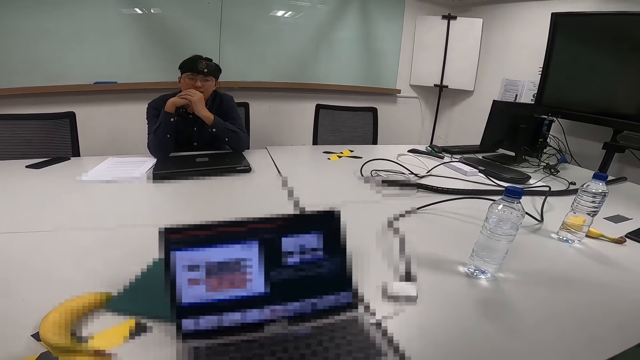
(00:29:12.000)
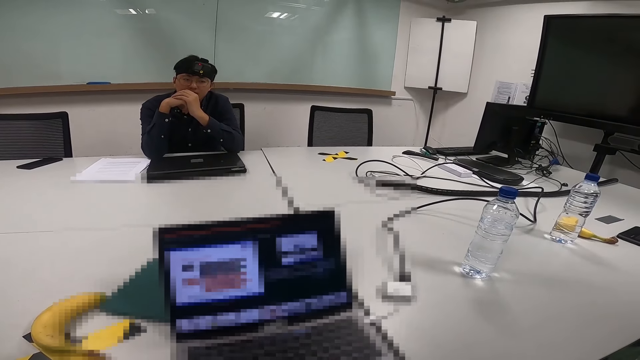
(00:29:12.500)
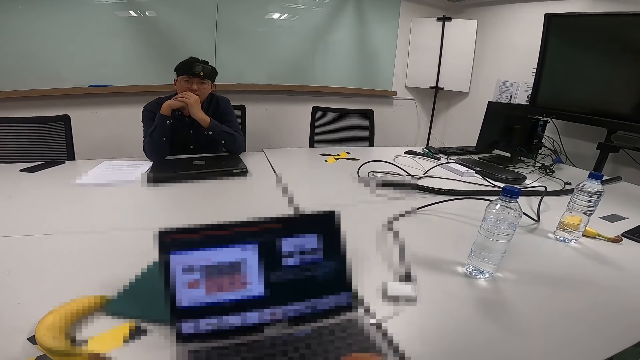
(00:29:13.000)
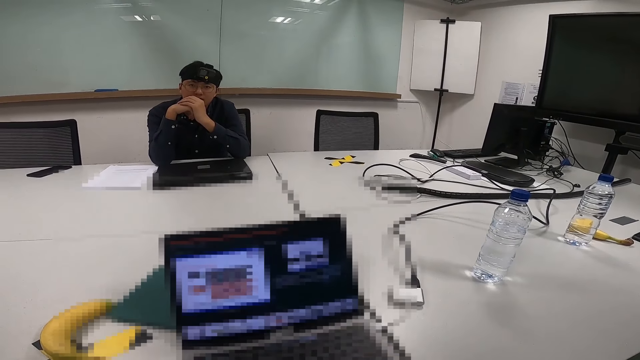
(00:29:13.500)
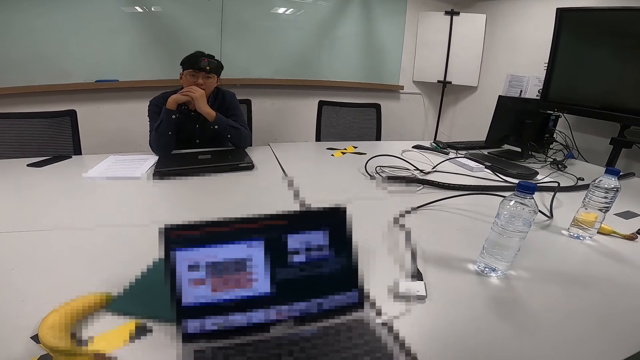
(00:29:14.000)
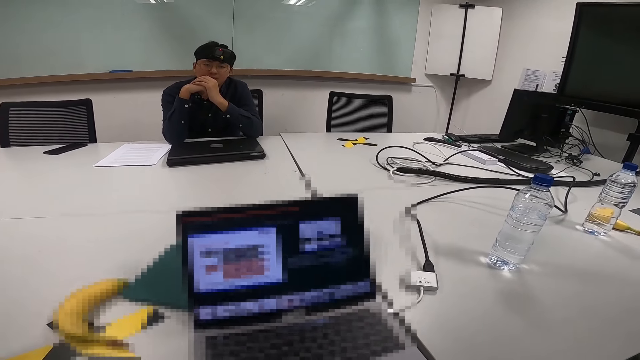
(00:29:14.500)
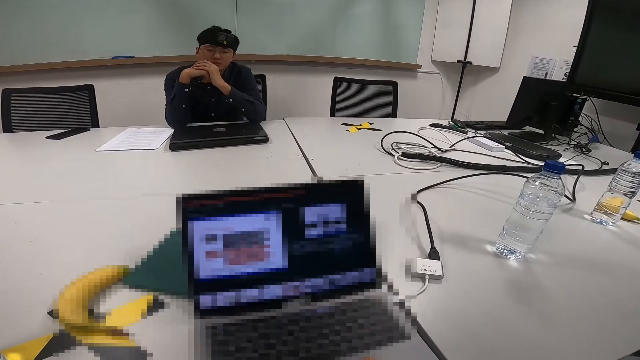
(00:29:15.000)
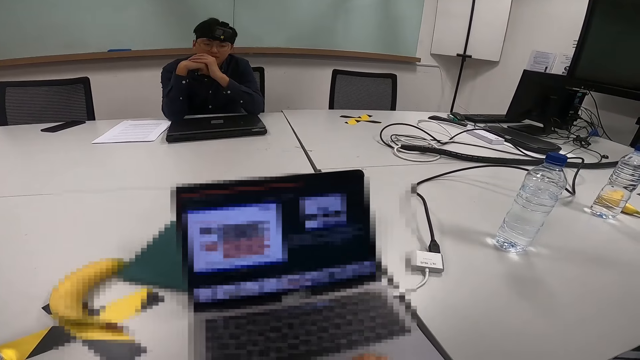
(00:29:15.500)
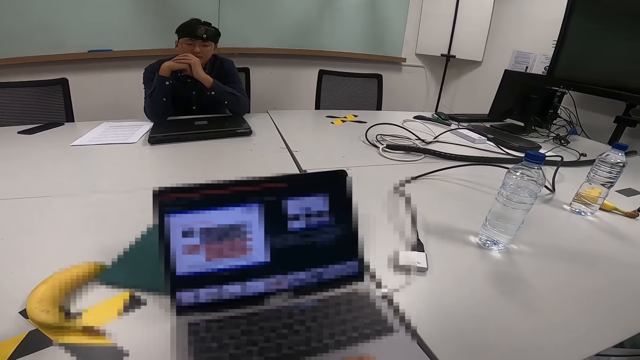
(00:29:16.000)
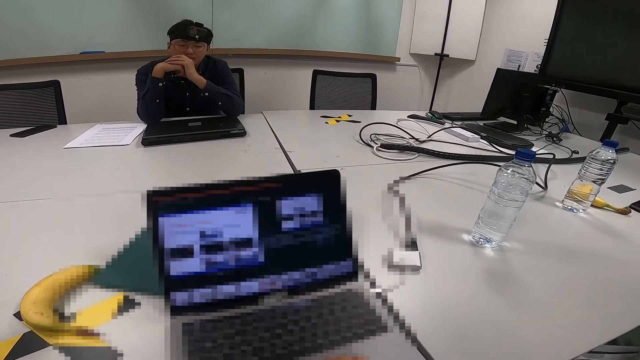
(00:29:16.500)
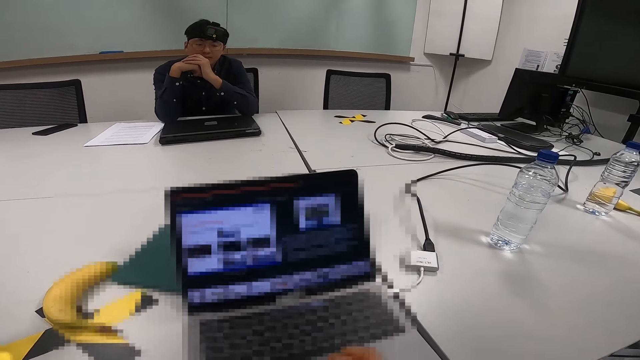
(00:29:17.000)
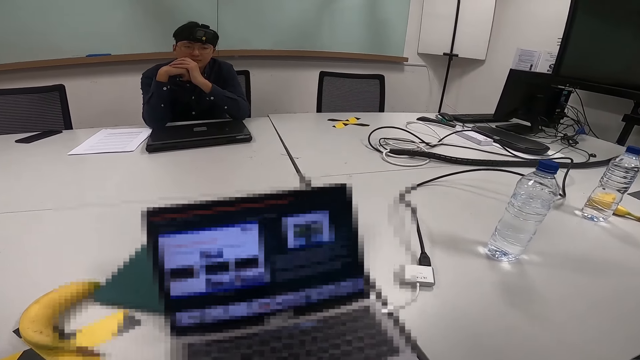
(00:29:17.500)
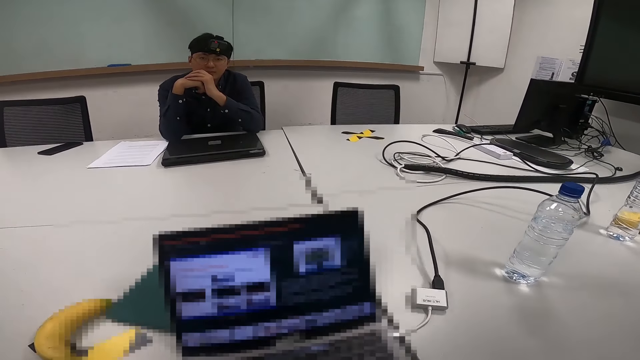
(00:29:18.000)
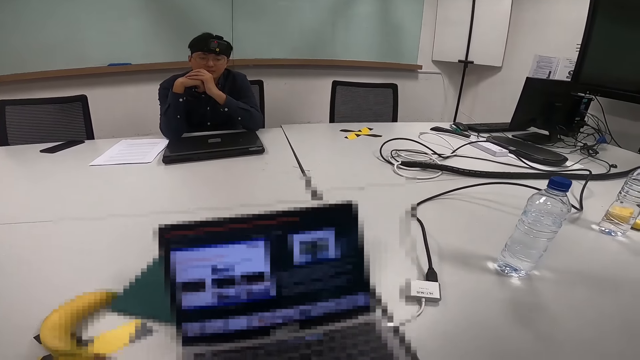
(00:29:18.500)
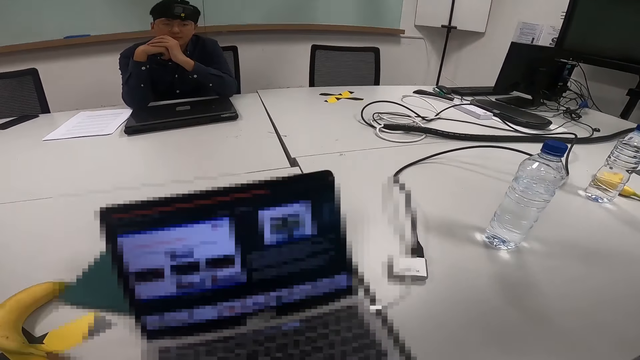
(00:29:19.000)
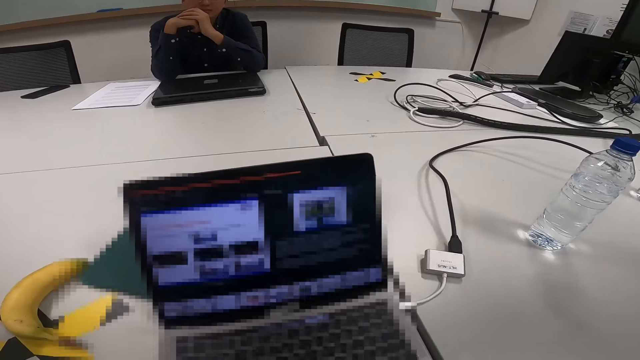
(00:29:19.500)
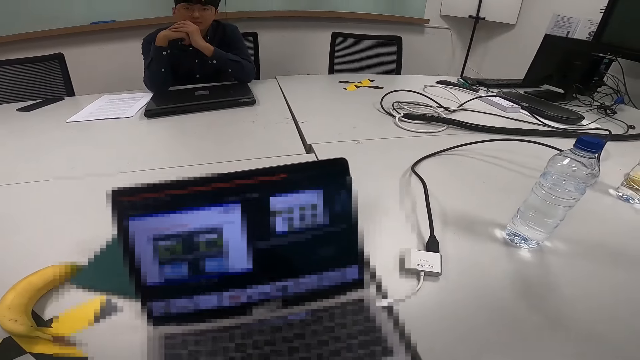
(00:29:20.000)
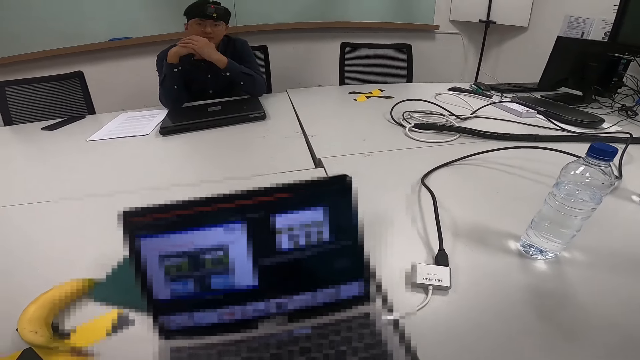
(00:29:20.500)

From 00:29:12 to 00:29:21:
The camera wearer moves the document to a new page.

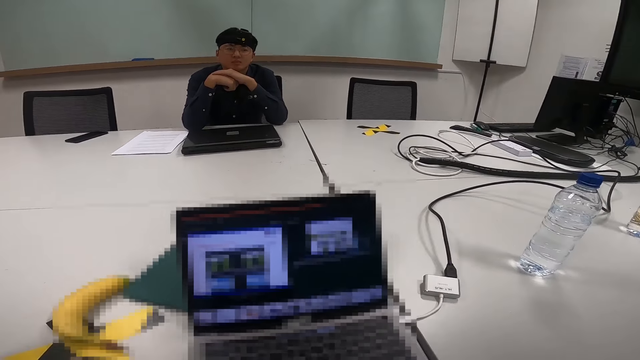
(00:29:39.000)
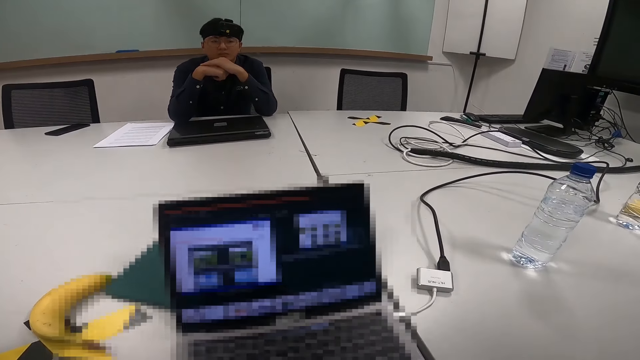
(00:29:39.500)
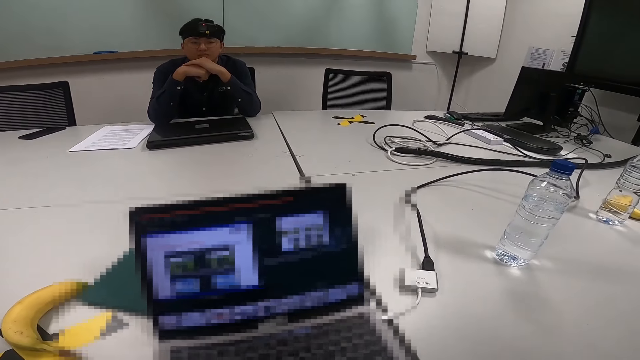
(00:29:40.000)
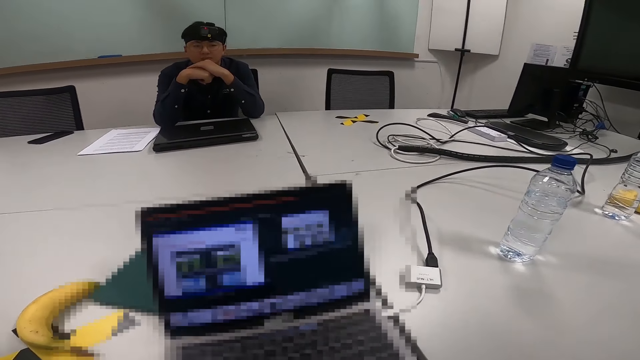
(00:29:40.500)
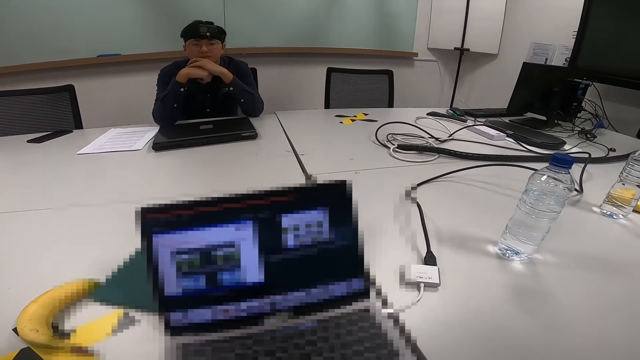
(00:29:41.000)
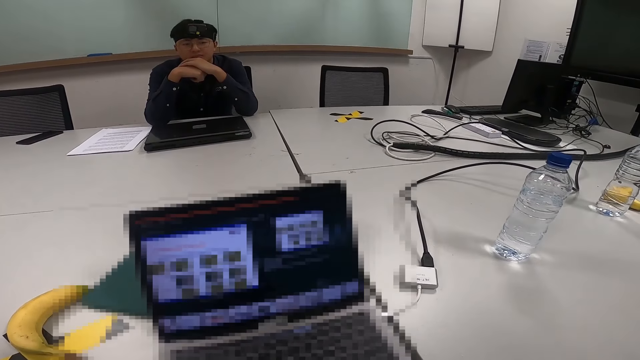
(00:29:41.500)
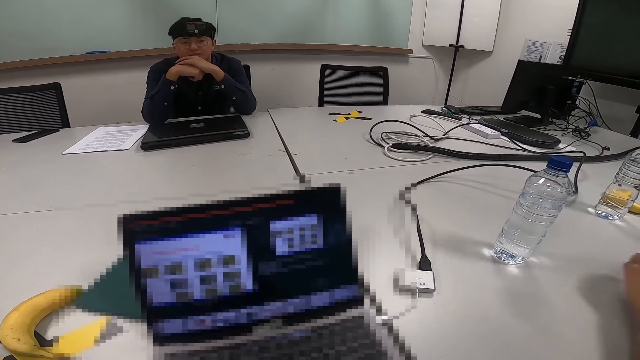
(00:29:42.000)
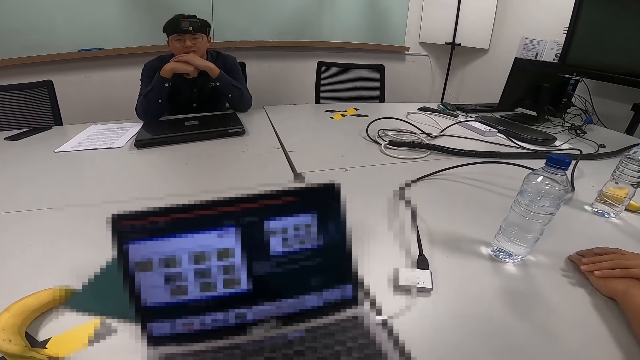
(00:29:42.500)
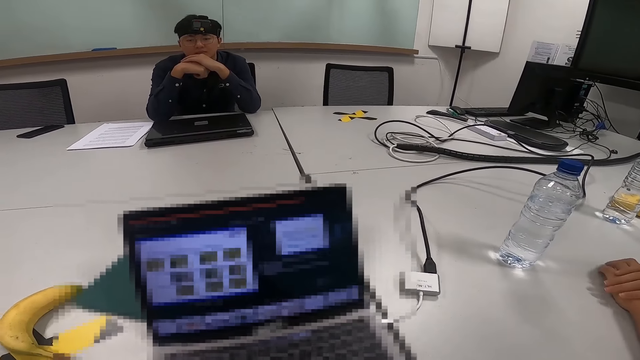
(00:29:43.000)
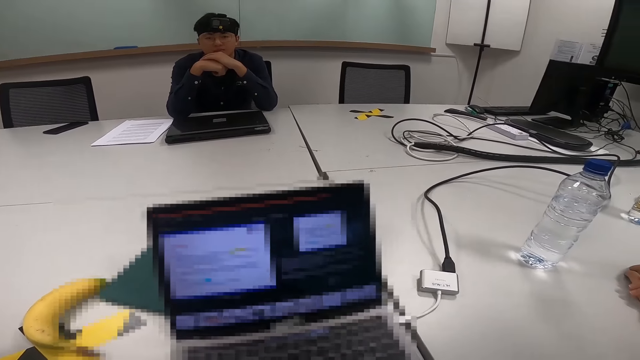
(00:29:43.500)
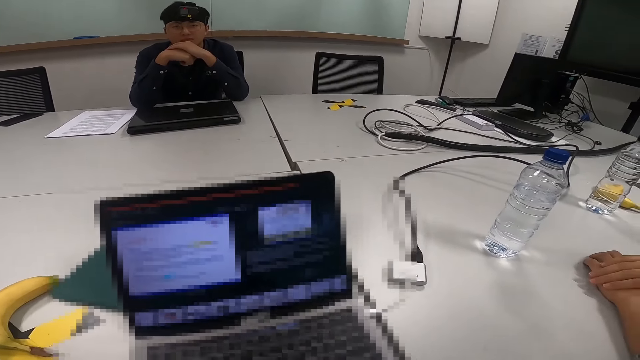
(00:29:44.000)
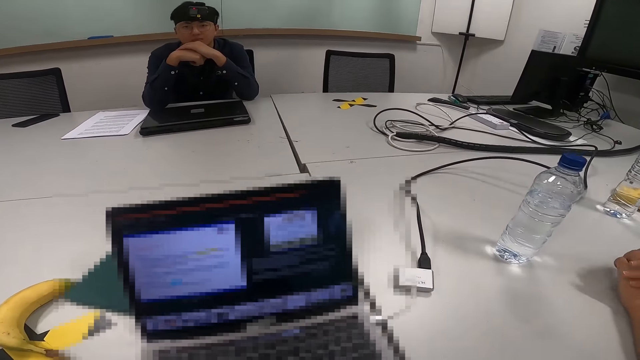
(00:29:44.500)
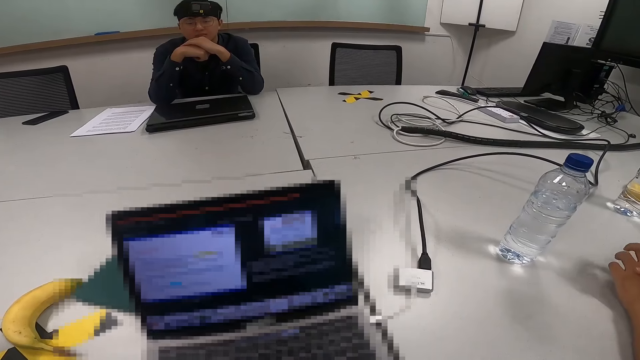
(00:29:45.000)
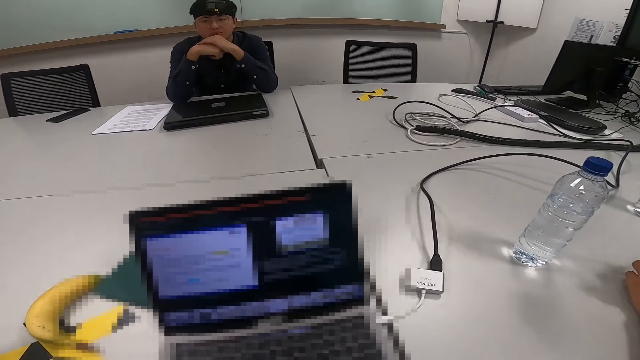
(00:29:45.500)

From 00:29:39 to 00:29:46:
The camera wearer navigates through the document.

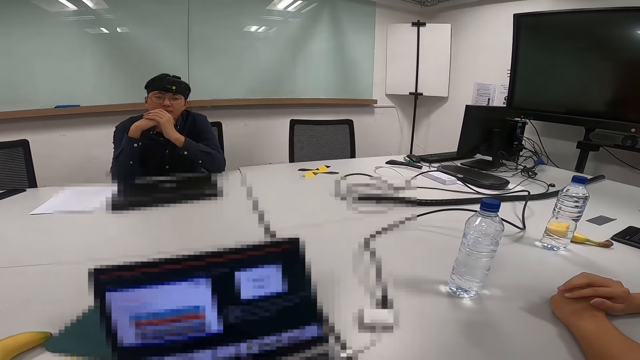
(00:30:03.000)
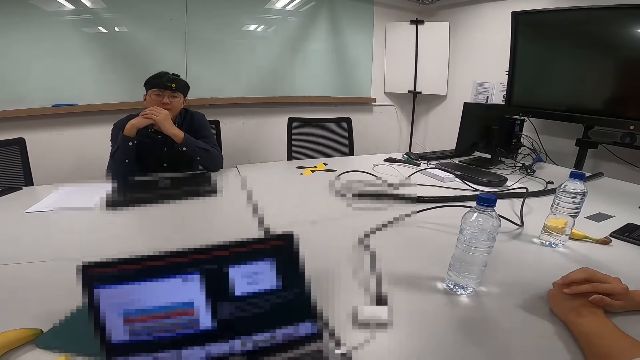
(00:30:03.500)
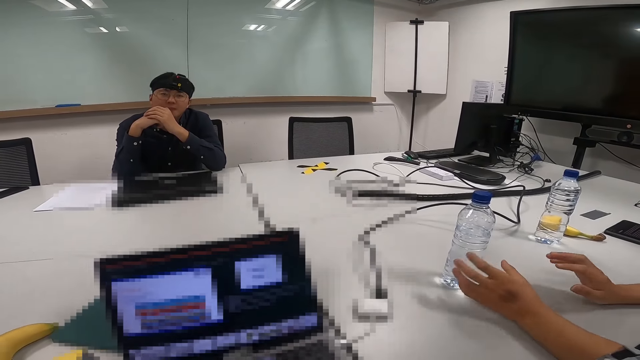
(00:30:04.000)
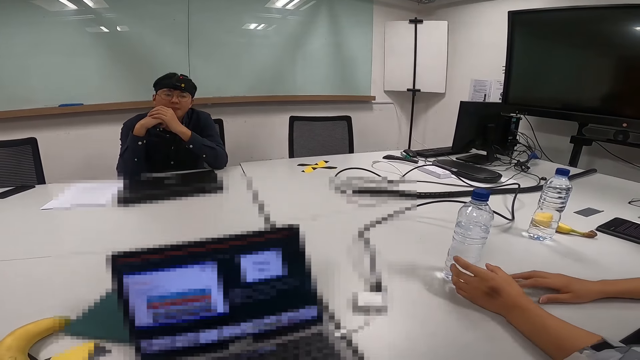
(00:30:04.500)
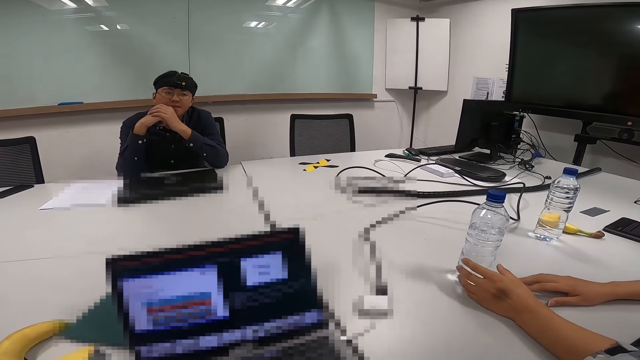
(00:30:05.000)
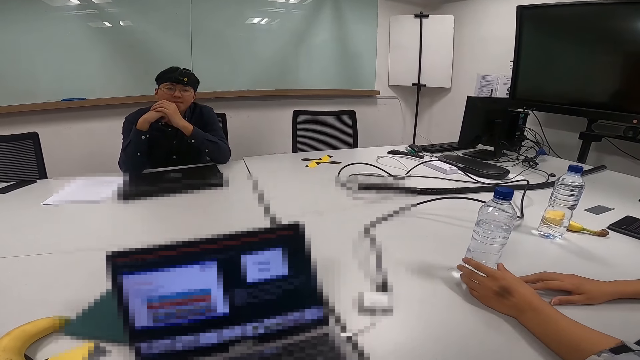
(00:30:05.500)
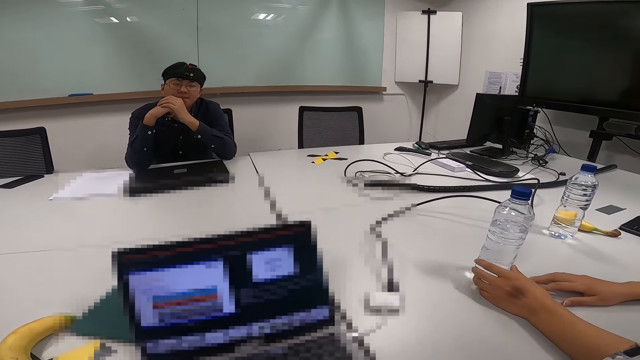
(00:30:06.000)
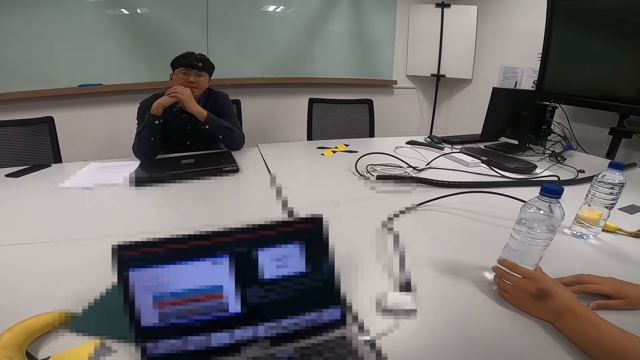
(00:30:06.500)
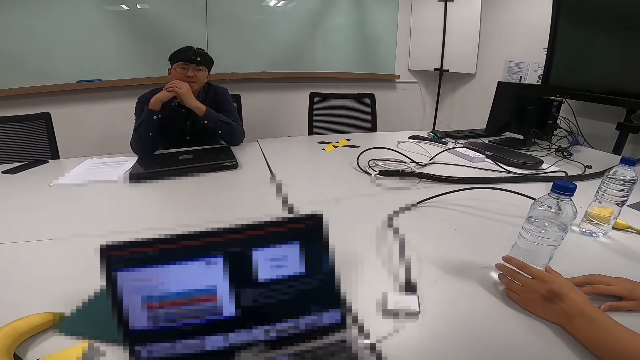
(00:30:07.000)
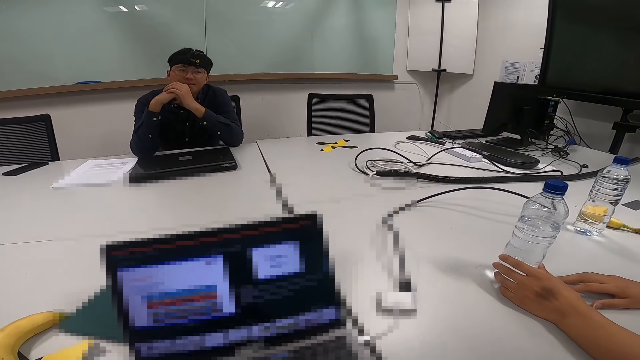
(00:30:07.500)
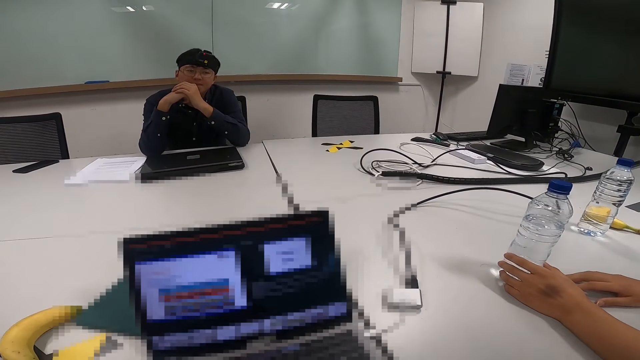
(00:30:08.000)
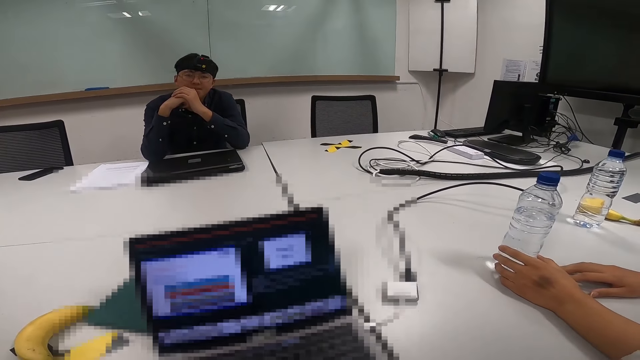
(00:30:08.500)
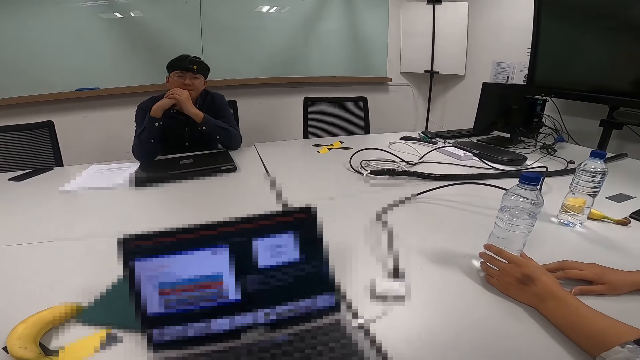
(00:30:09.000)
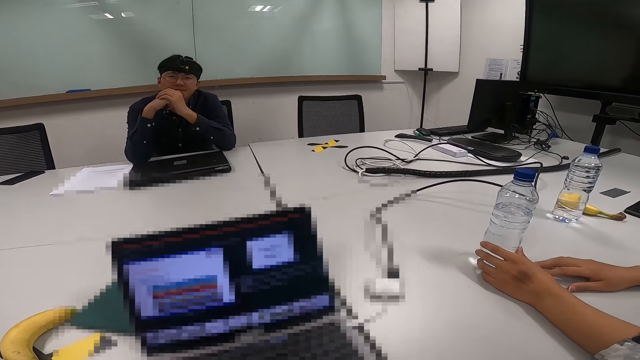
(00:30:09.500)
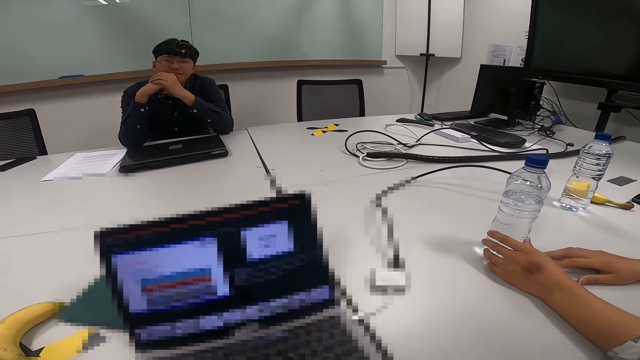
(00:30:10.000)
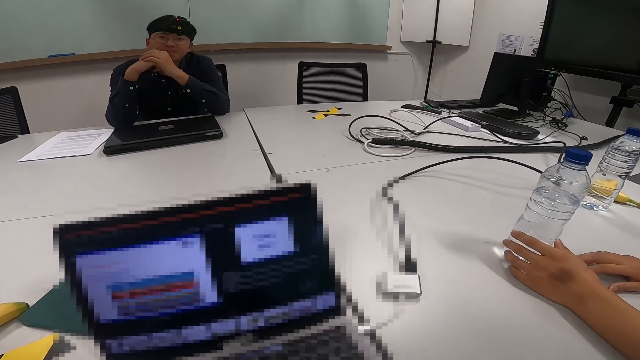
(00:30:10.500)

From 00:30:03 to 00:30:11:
A man touches the water bottle.
